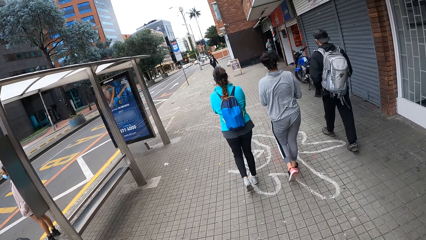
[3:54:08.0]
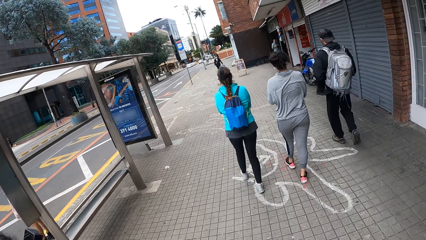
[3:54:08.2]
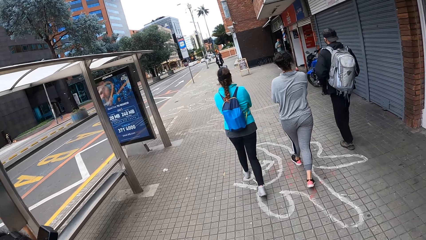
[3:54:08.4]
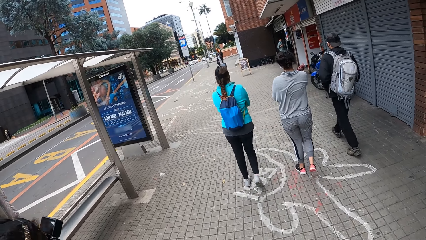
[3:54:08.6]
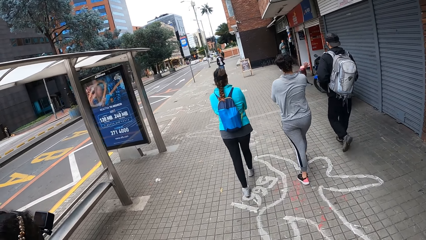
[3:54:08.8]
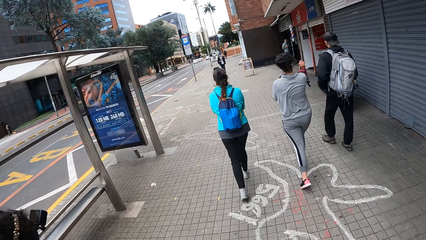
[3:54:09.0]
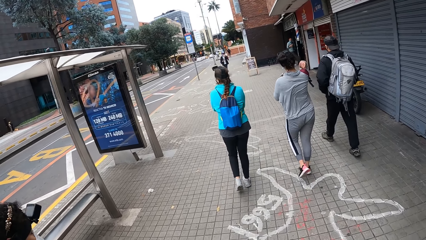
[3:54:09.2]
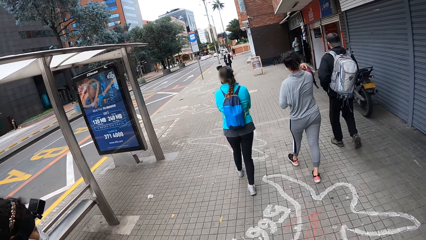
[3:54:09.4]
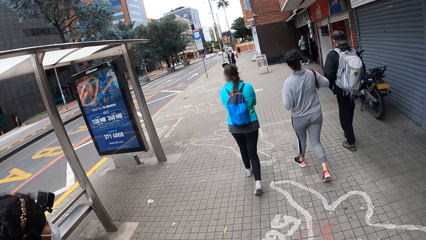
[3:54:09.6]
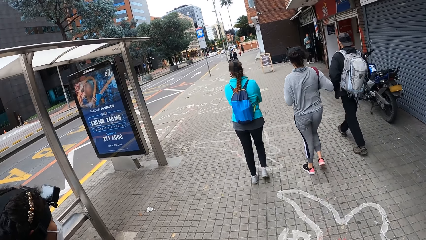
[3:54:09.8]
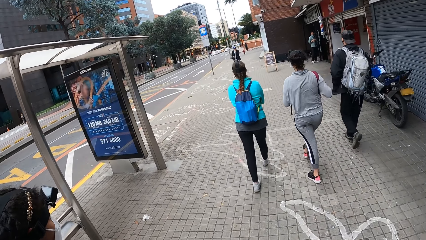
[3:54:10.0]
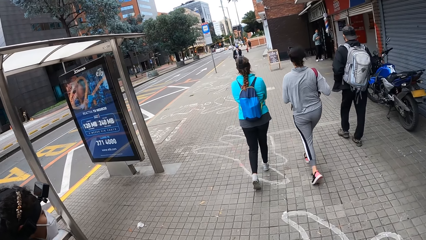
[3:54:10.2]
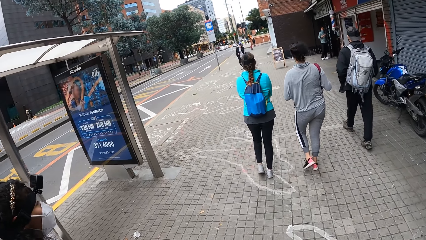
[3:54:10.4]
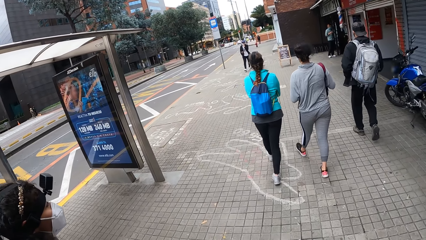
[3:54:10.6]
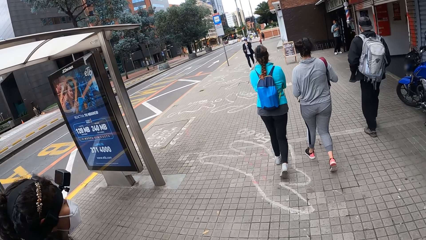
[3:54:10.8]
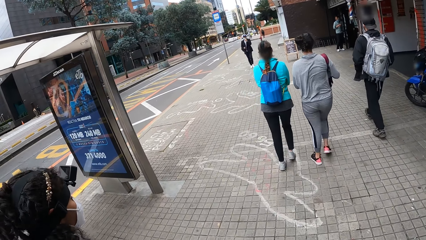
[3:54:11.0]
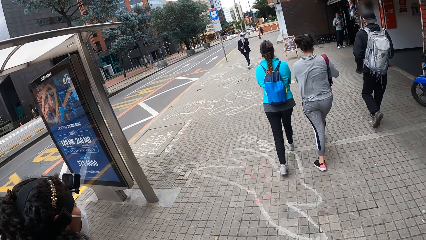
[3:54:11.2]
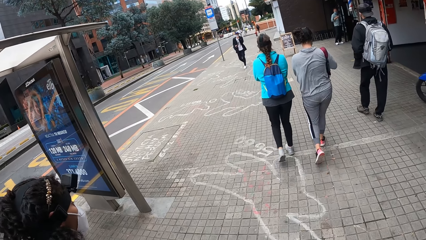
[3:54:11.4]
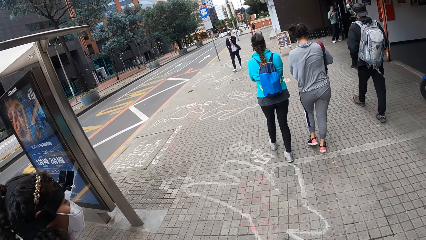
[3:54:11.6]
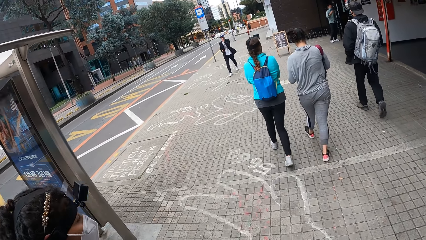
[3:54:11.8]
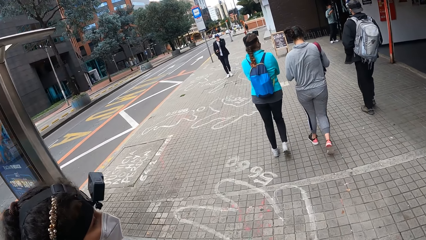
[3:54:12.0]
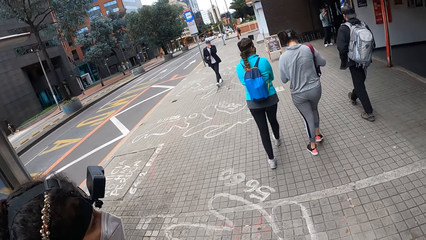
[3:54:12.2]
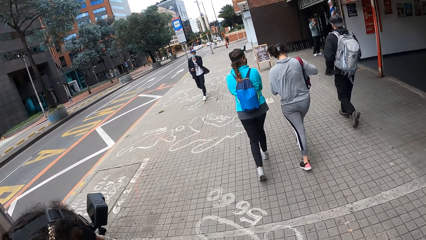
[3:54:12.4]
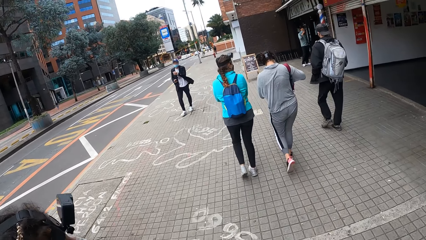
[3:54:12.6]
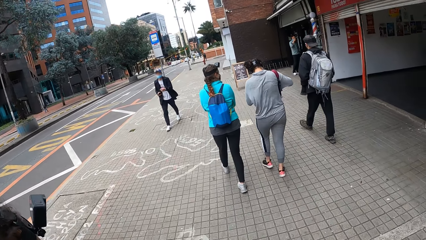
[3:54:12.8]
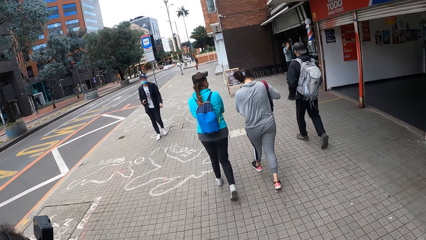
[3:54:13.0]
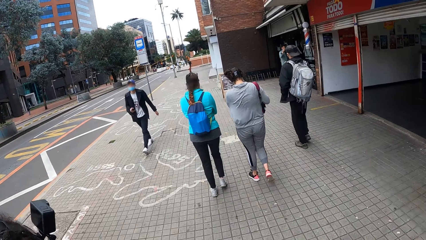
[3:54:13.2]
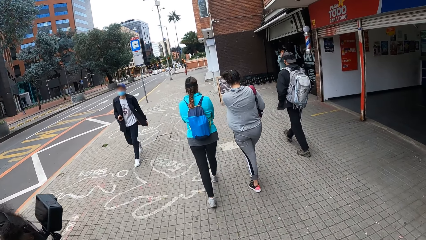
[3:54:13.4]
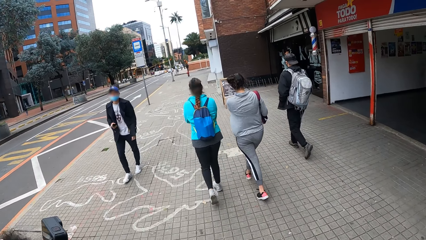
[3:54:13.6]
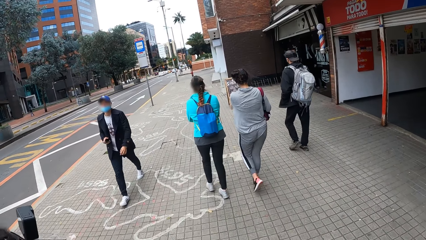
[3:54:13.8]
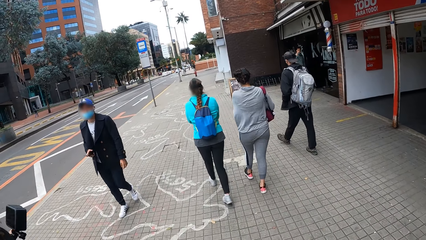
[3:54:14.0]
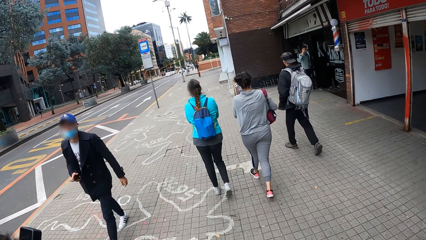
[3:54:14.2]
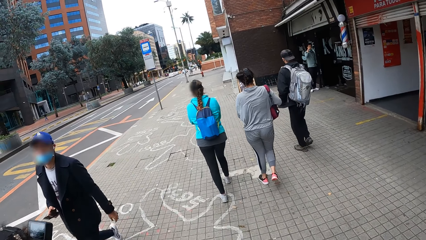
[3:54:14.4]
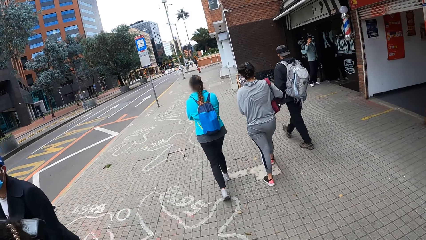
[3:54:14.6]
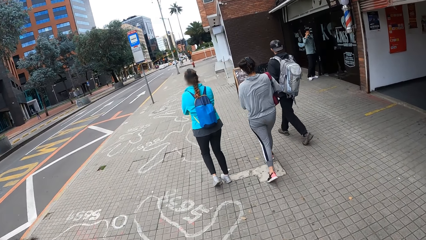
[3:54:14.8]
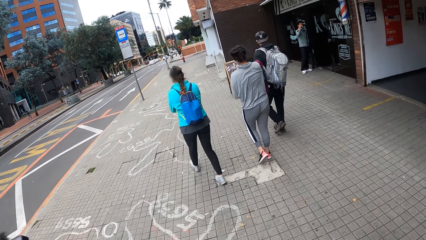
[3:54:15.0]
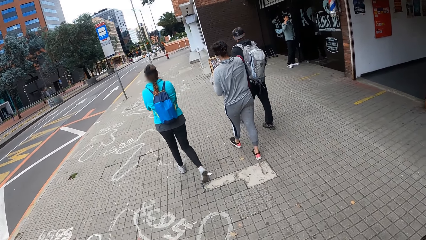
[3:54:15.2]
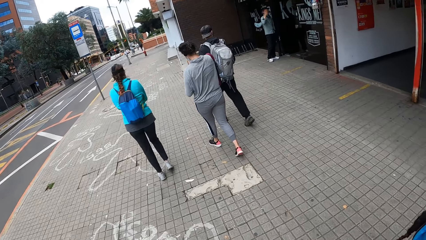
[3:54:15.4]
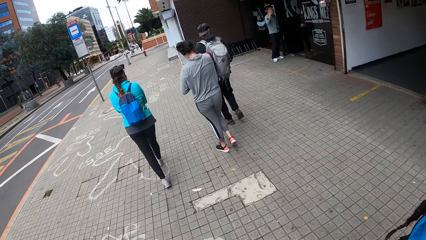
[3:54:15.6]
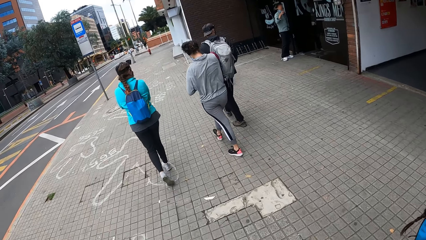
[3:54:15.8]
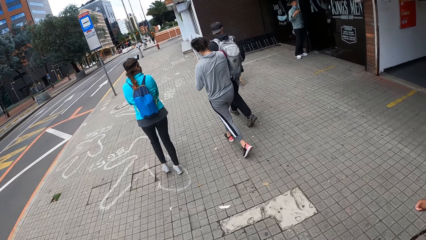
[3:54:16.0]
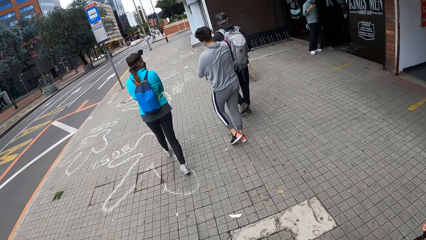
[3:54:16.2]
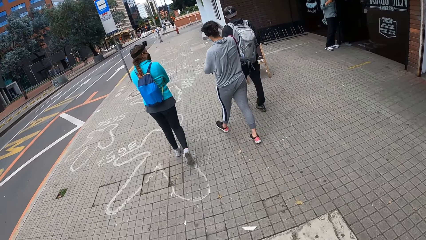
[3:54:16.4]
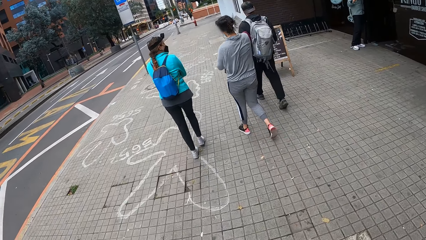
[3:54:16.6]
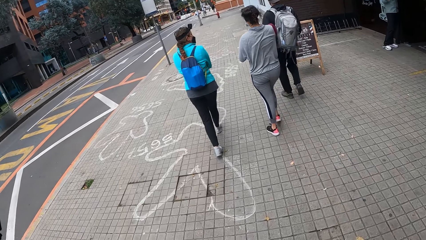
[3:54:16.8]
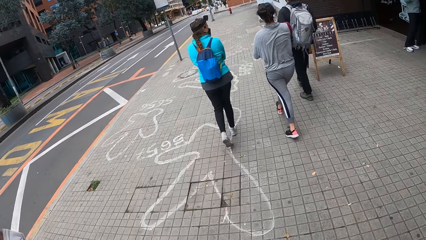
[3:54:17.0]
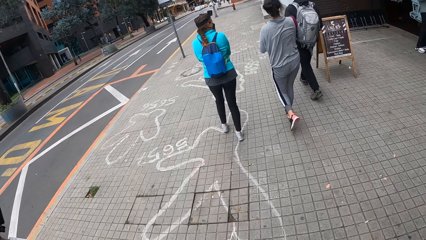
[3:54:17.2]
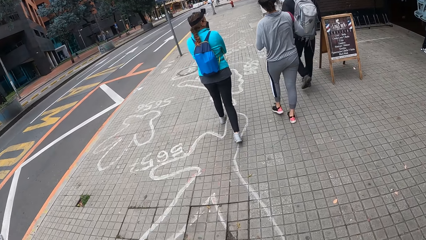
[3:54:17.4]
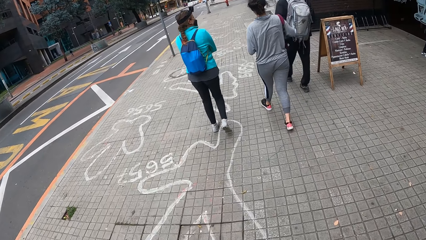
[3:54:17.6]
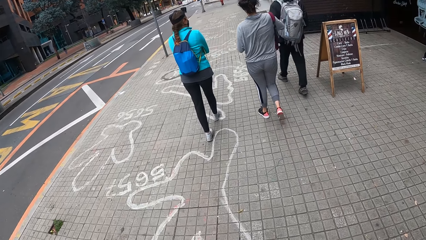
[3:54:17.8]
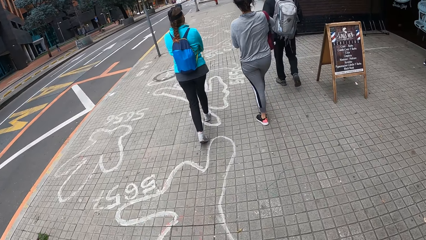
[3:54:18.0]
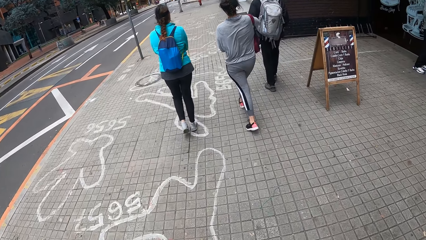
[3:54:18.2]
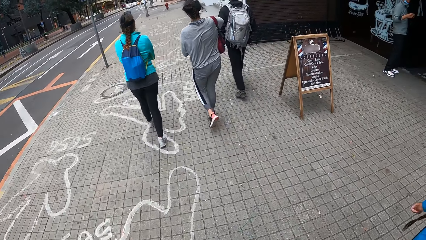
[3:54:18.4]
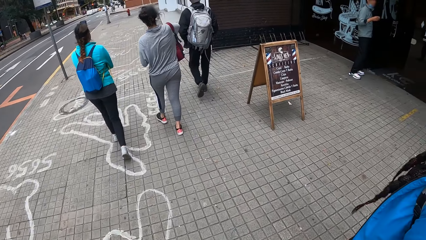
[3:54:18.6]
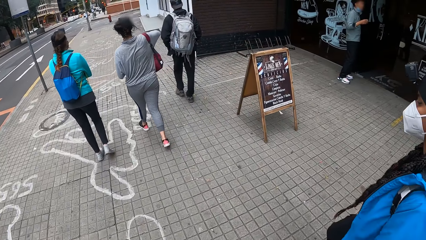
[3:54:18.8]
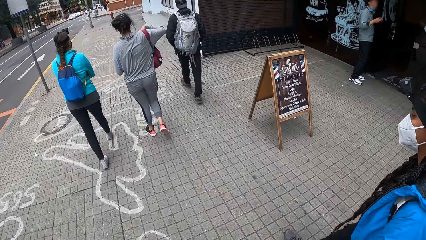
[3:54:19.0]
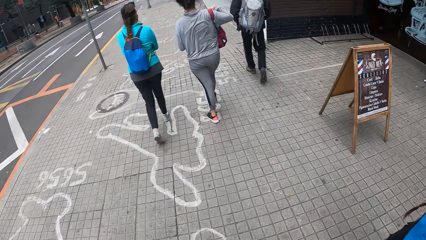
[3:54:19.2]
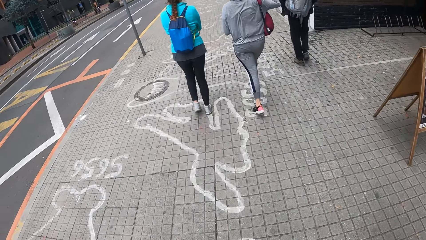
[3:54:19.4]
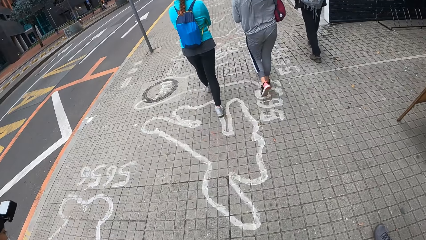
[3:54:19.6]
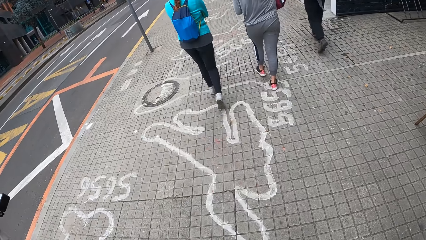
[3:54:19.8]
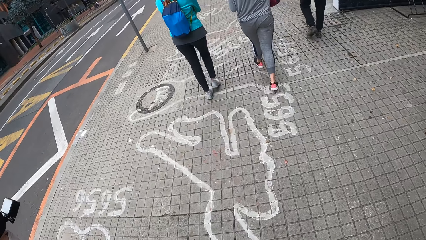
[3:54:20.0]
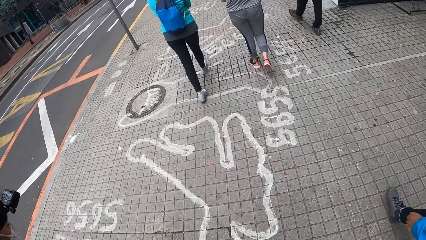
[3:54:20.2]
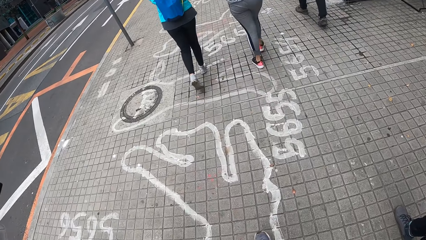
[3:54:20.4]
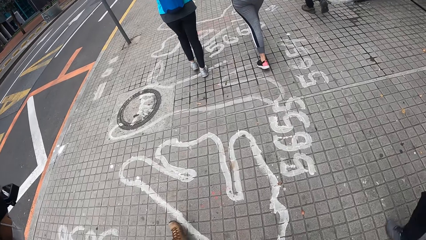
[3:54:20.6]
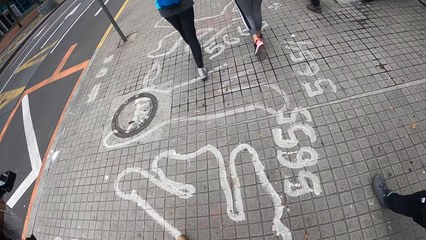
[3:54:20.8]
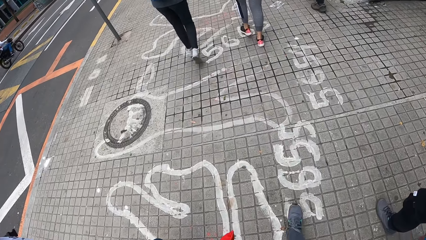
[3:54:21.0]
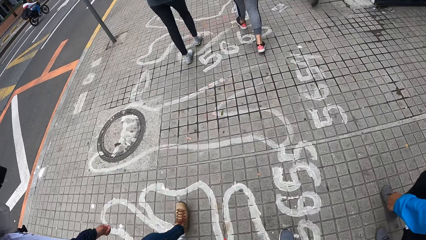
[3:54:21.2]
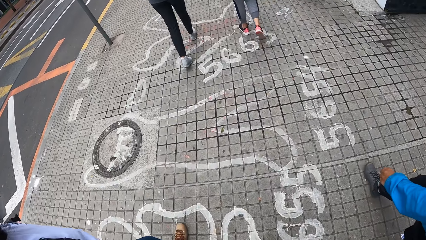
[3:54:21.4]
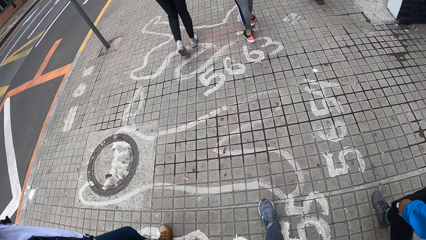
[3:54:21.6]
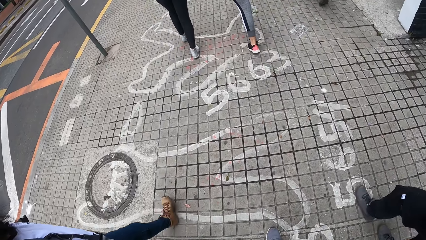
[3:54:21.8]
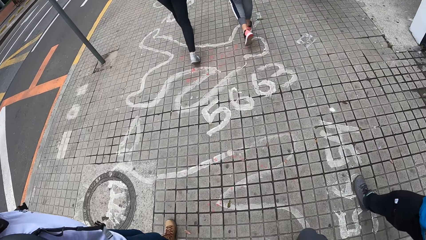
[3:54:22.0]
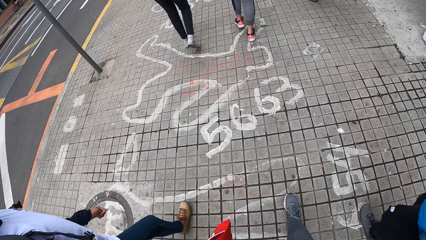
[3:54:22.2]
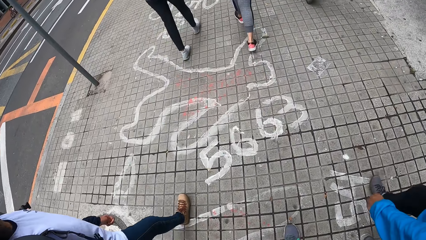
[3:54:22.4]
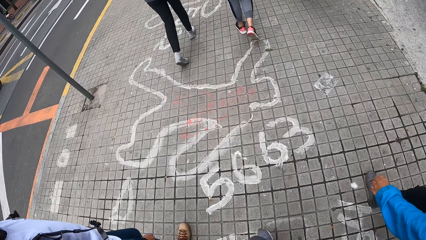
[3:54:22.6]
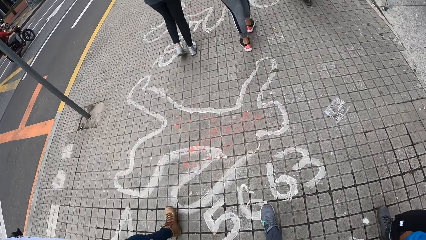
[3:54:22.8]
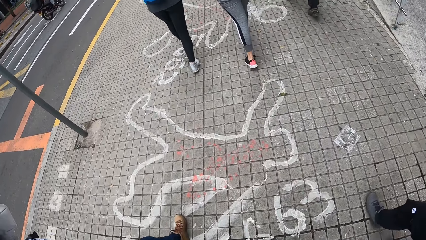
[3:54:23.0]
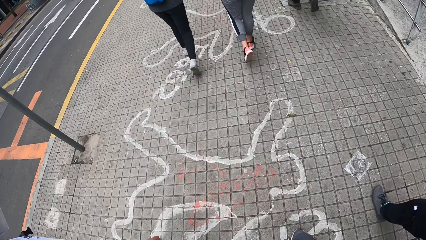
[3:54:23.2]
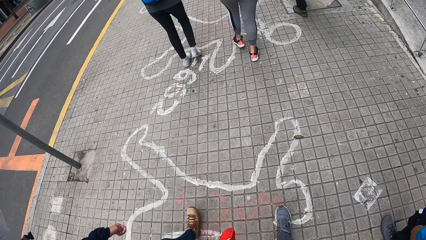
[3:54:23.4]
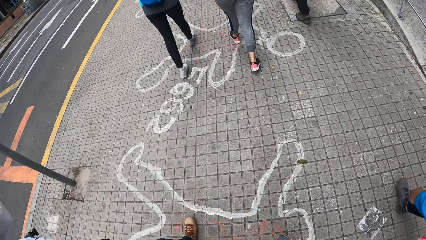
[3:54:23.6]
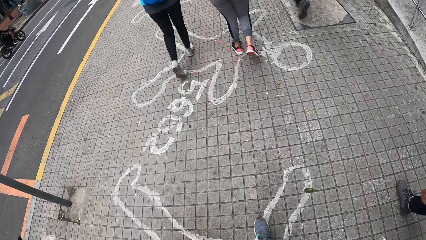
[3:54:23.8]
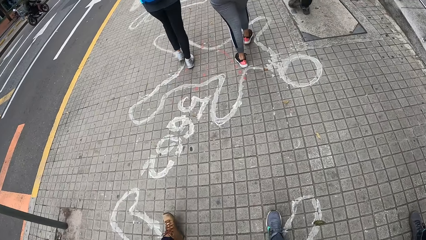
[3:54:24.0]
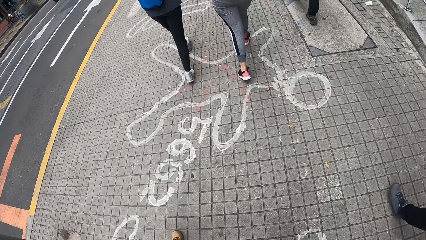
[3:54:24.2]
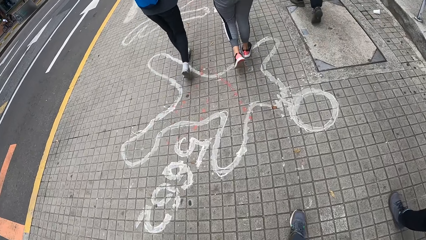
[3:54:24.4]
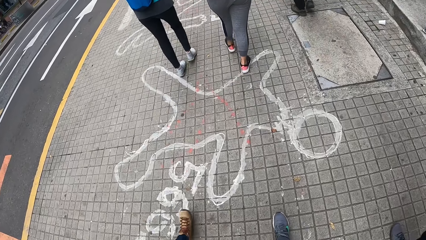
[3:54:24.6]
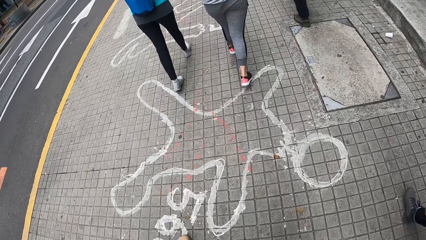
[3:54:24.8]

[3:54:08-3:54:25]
A woman wears the backpack on her chest with her right hand. The group of people walks past a passerby man.
